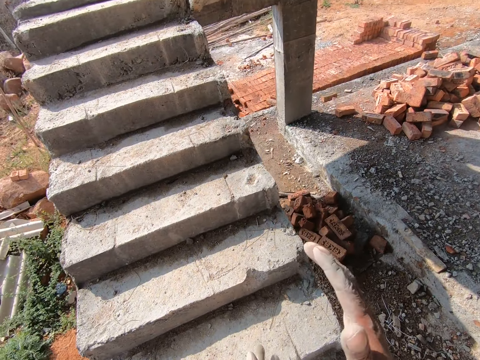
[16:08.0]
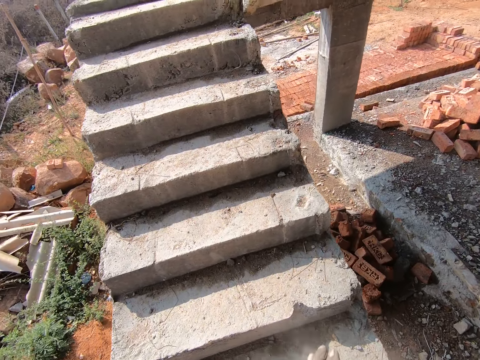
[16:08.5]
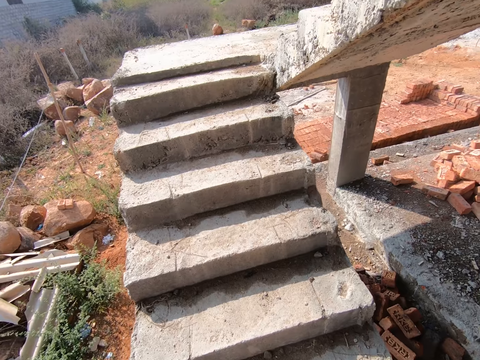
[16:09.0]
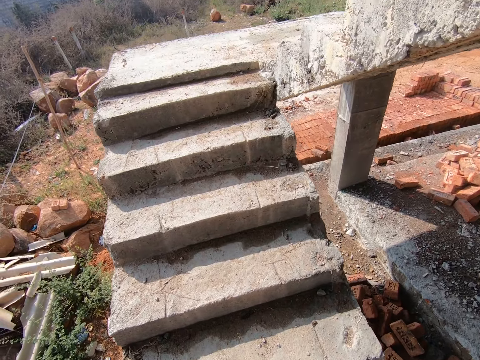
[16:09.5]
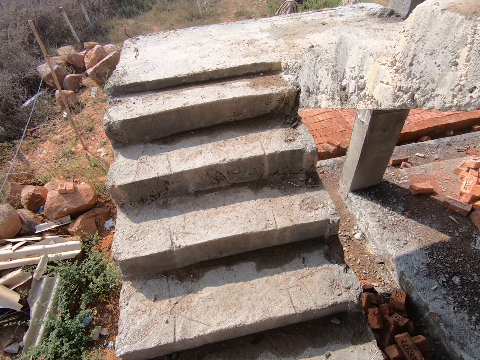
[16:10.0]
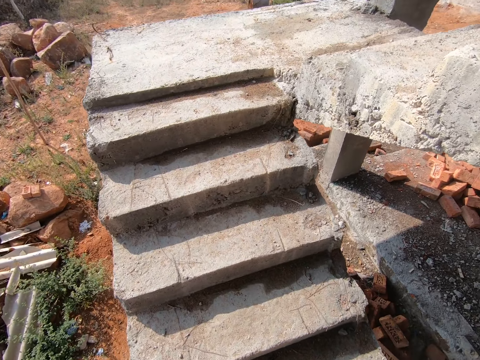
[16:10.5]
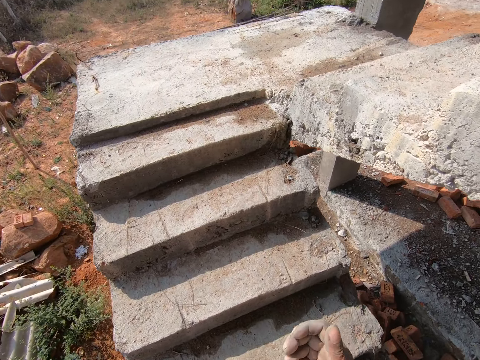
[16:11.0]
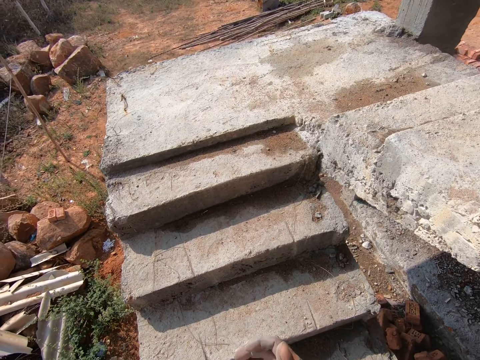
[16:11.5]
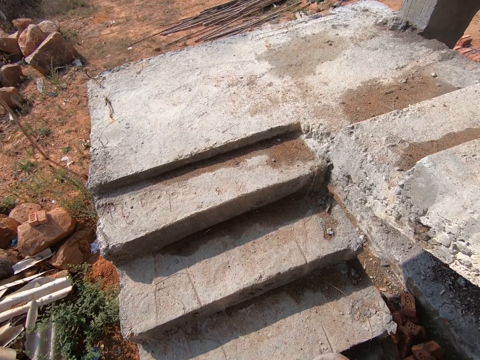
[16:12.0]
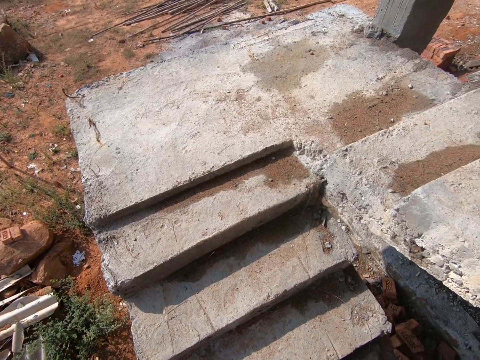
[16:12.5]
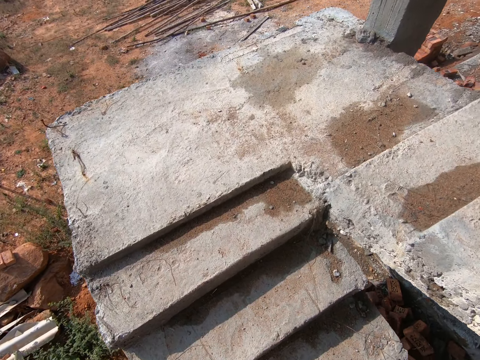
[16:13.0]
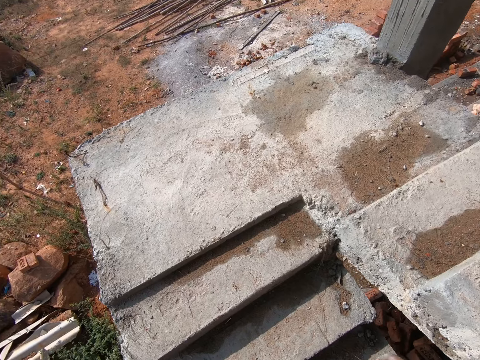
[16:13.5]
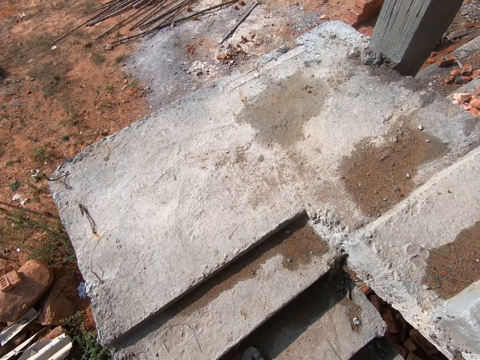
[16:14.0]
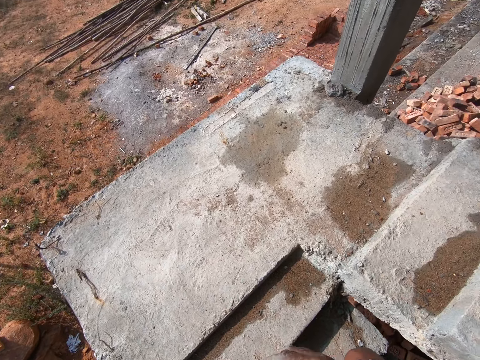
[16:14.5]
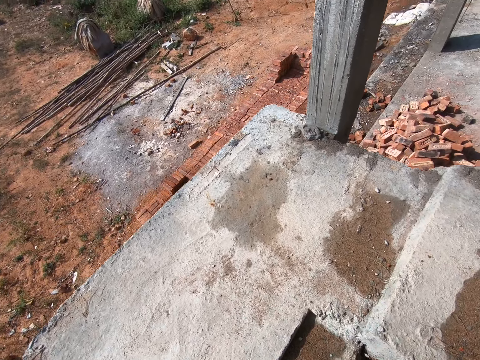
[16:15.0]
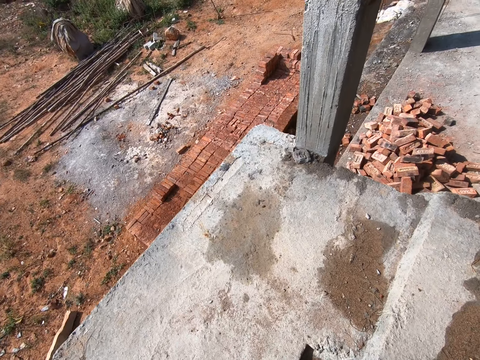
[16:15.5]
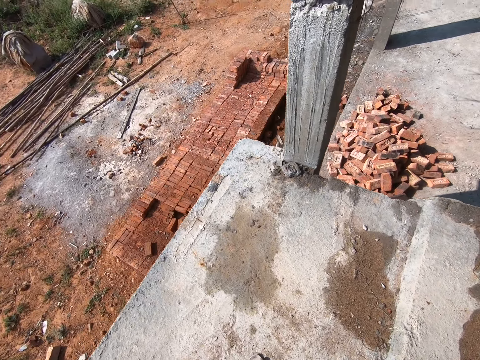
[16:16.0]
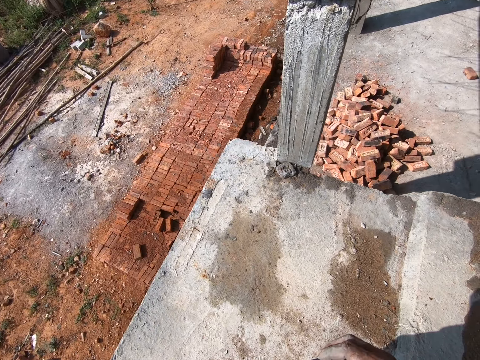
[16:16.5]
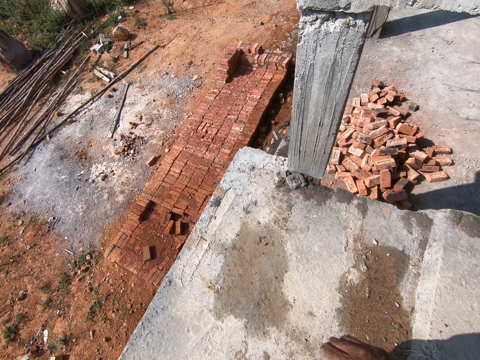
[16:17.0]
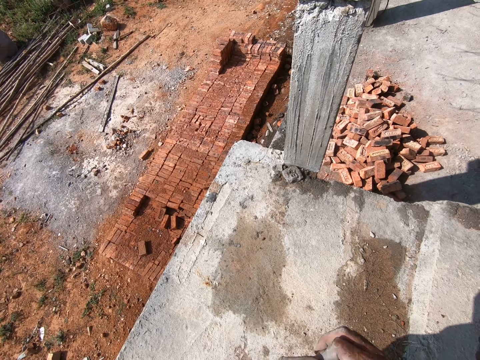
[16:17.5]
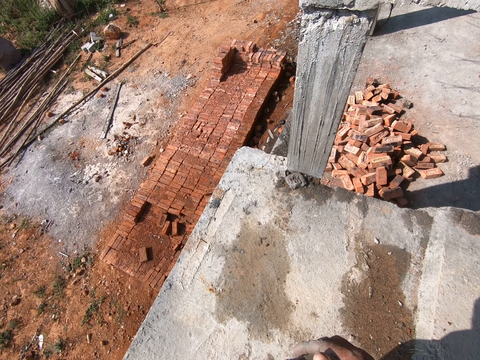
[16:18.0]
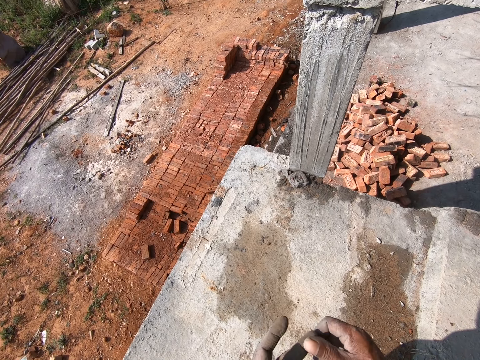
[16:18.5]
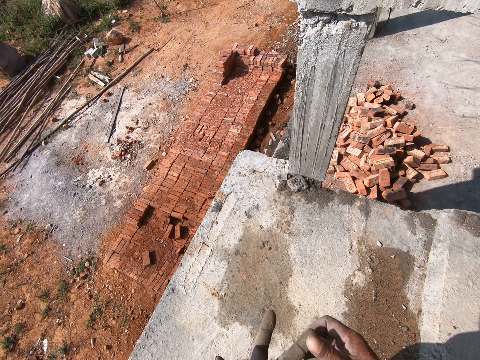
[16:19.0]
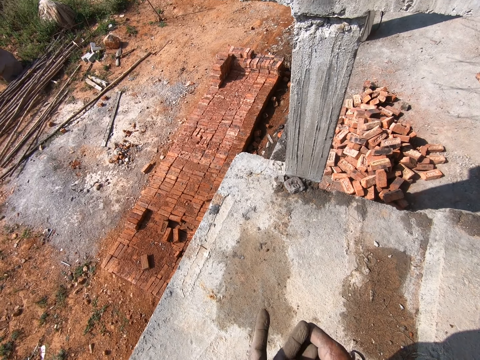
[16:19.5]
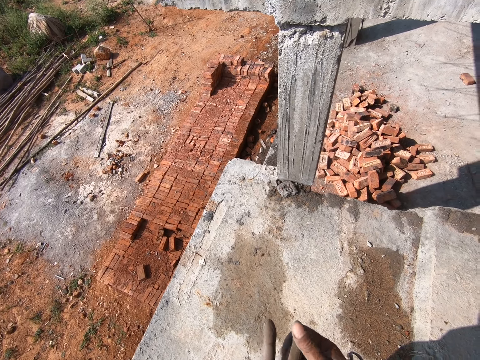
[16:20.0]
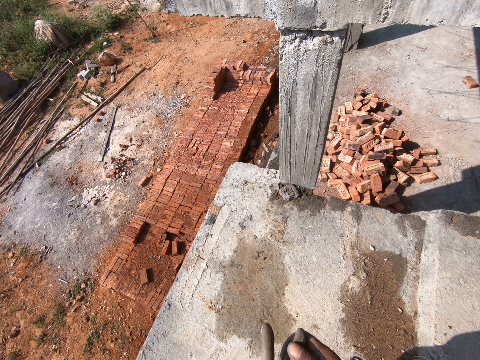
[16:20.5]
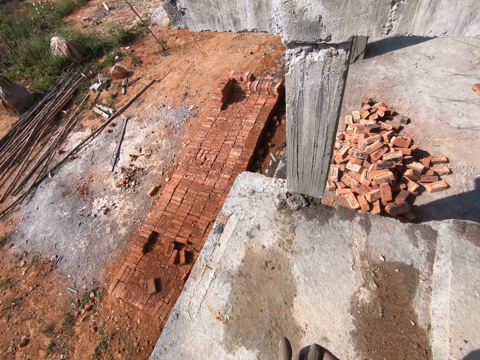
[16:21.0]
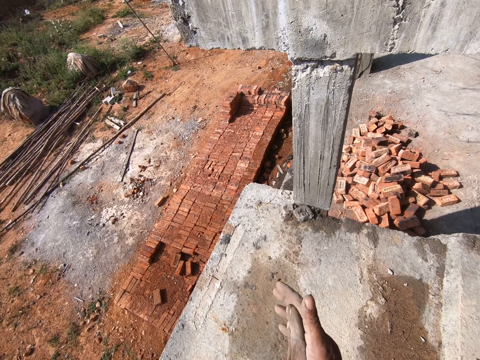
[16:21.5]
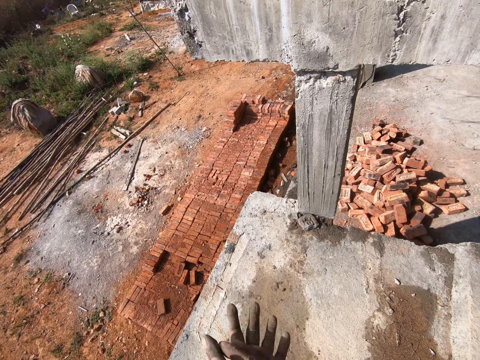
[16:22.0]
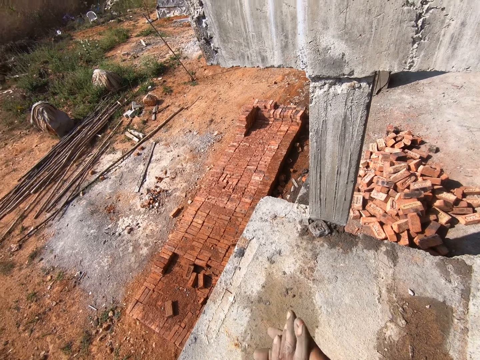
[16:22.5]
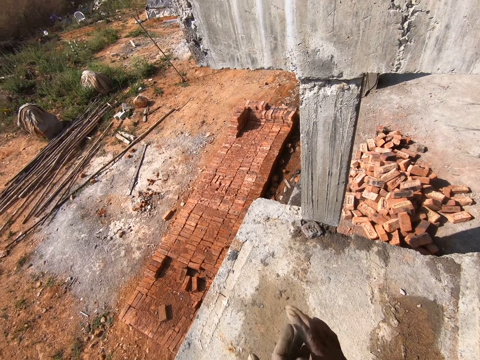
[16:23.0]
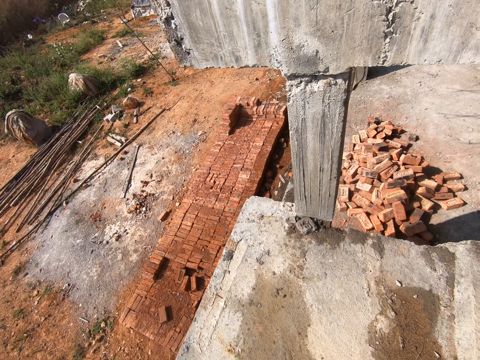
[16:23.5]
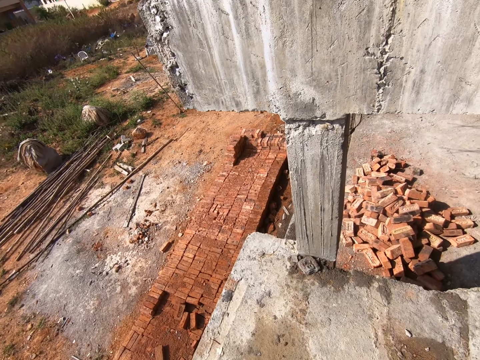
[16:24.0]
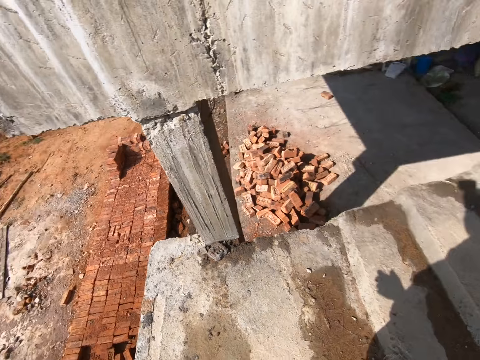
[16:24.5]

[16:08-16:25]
The camera wearer clears the hands. They look around. They rub the hands. They clean the hands.

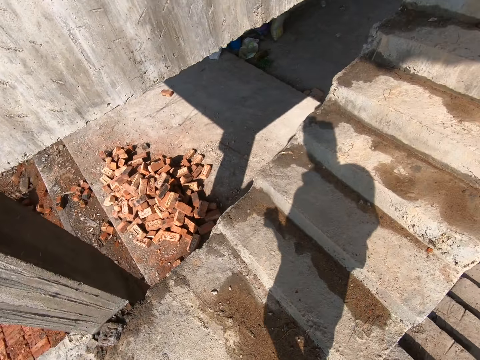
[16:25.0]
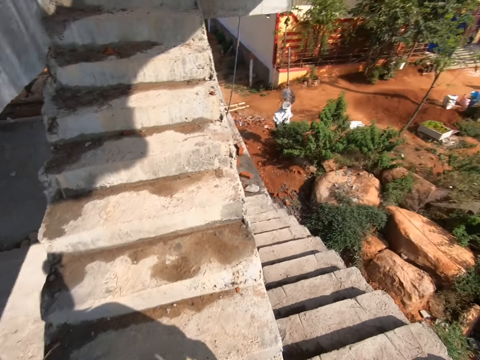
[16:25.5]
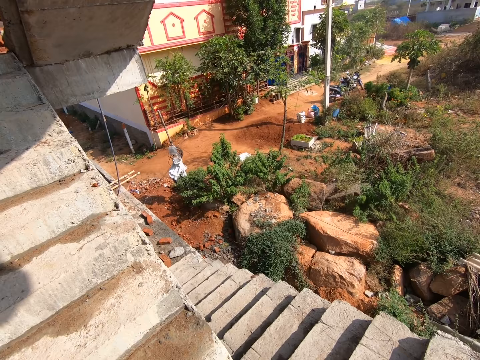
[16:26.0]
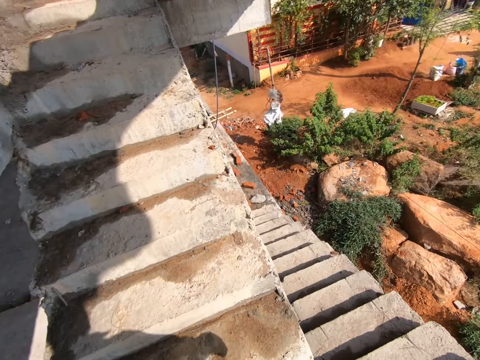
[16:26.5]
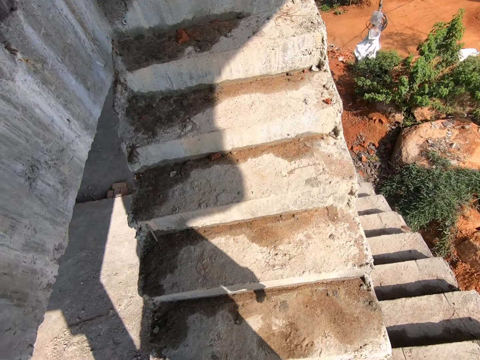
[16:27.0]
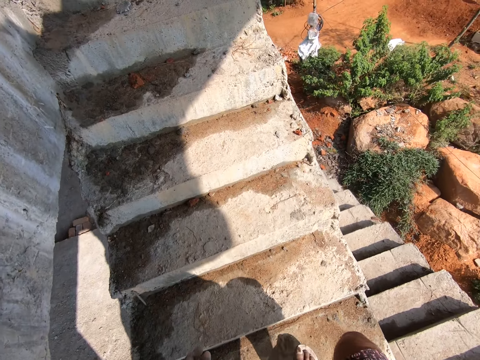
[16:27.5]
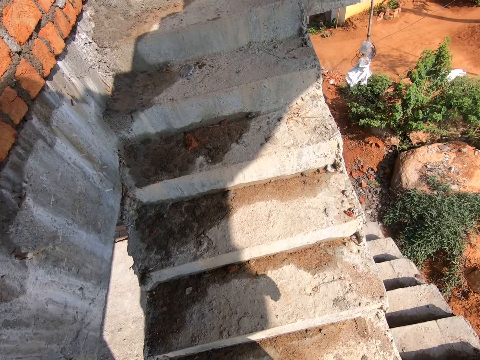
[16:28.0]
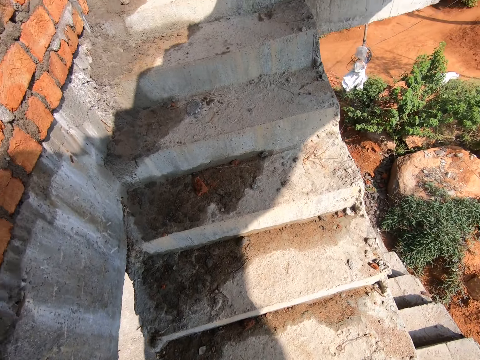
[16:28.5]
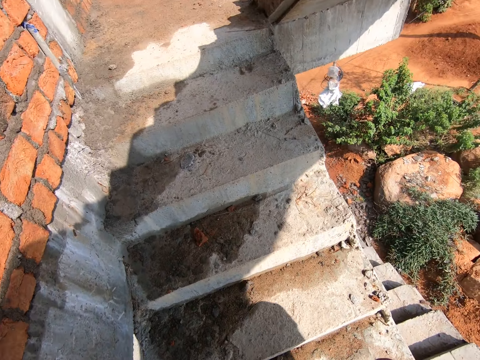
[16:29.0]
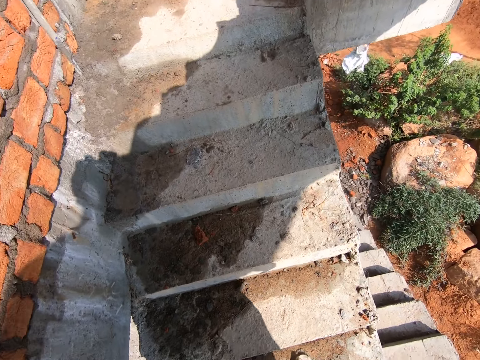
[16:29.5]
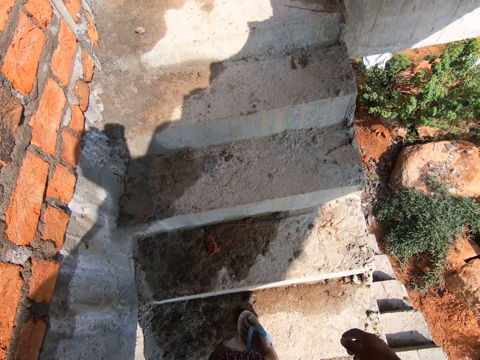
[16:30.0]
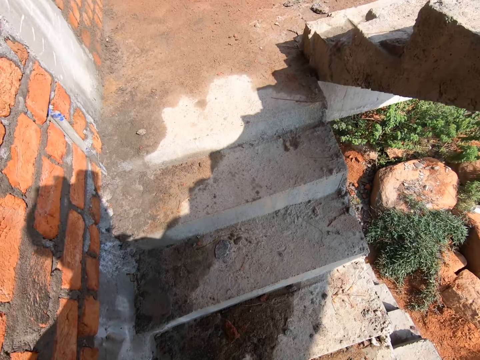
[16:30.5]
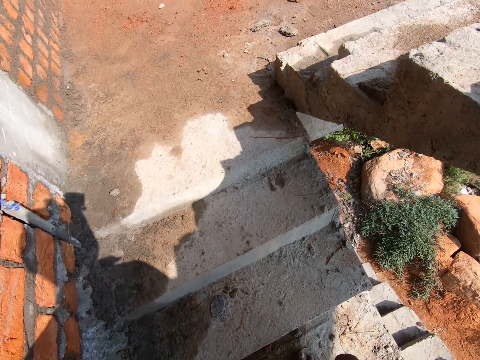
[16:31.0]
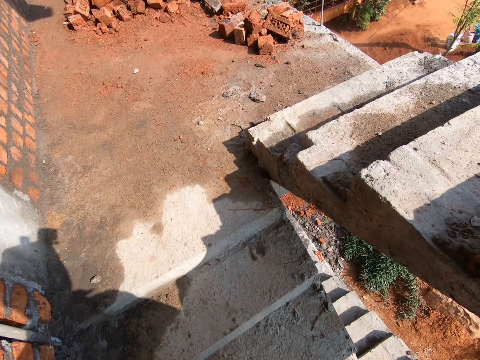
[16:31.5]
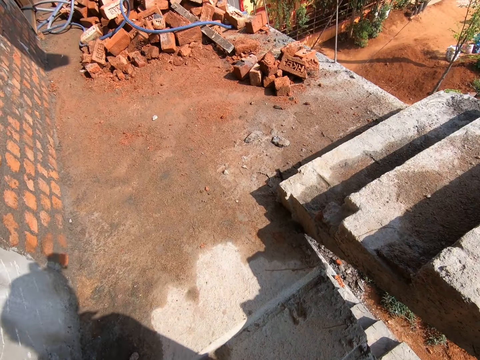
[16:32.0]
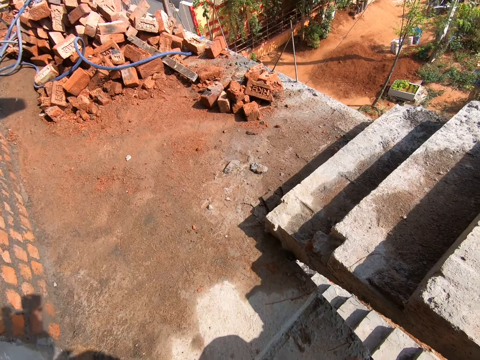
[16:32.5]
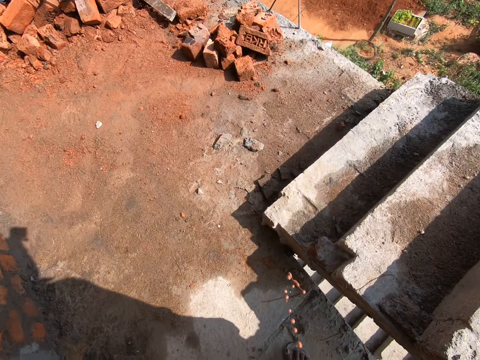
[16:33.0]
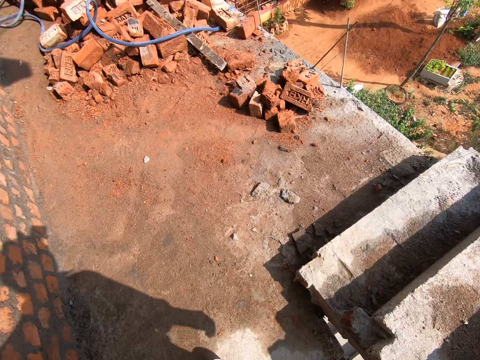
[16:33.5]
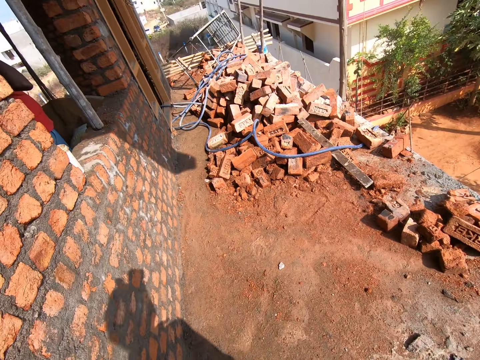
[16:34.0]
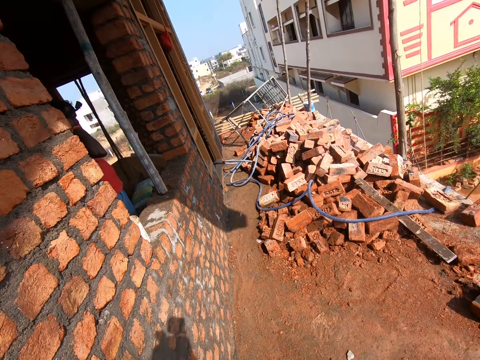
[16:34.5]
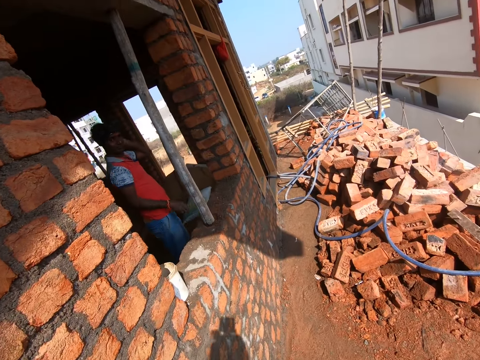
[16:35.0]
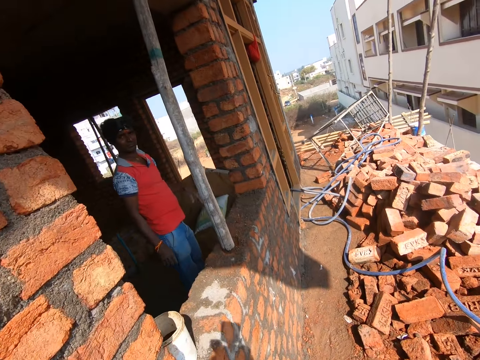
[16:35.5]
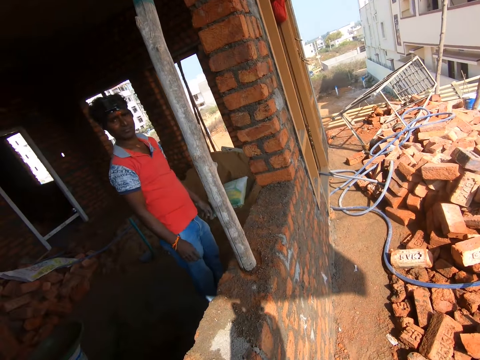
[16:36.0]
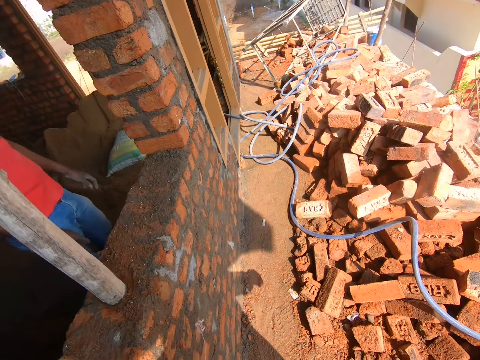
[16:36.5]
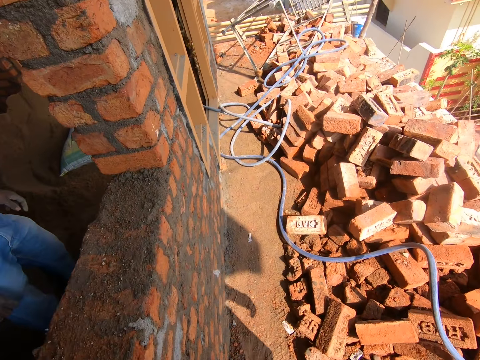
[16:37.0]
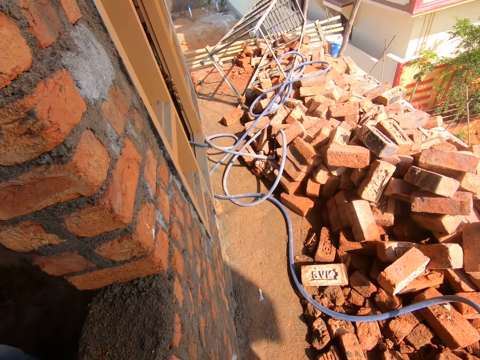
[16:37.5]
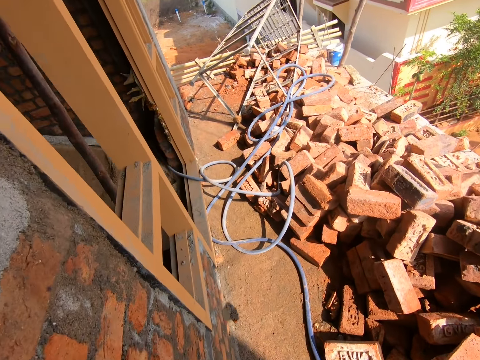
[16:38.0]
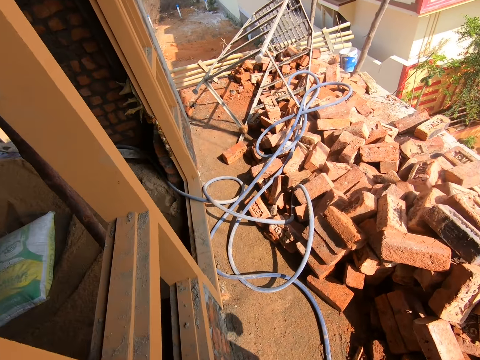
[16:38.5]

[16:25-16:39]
The camera wearer walks up the building stairs. A man touches the body. The camera wearer walks around.
